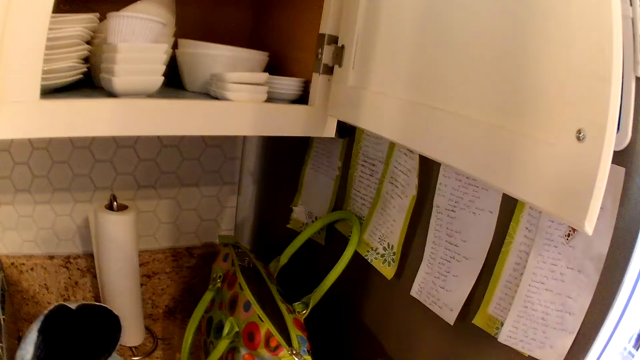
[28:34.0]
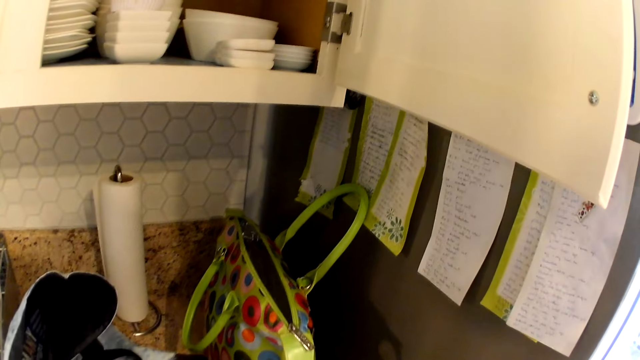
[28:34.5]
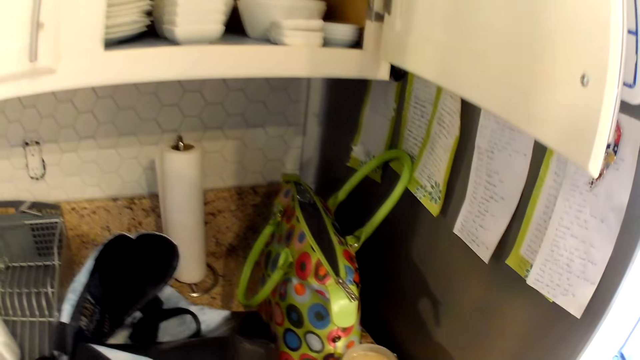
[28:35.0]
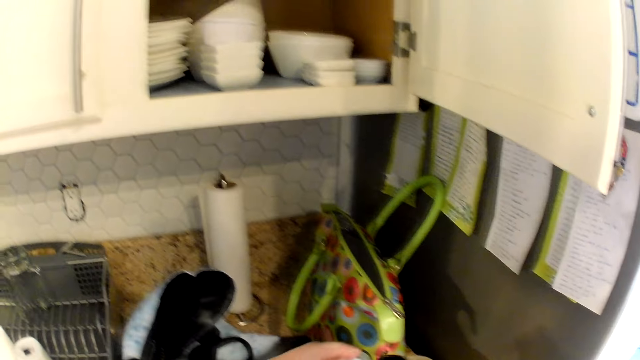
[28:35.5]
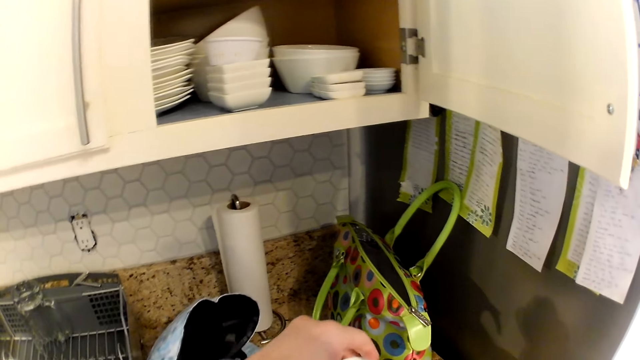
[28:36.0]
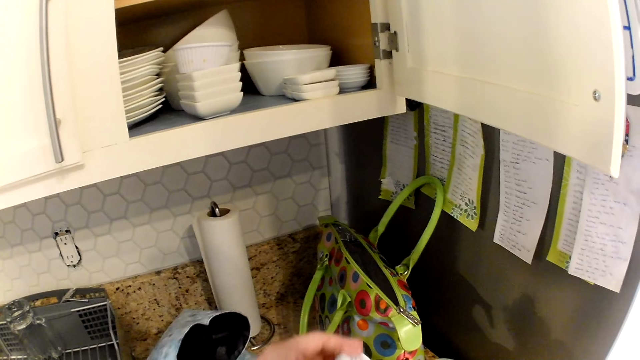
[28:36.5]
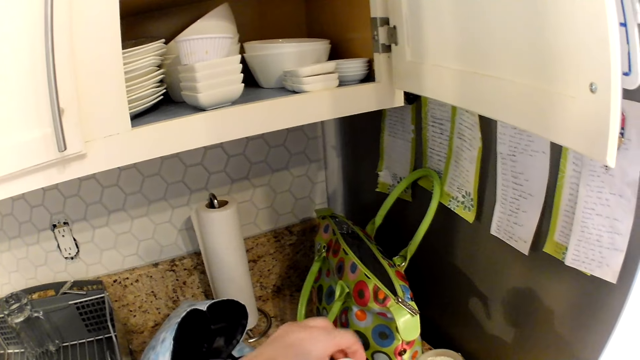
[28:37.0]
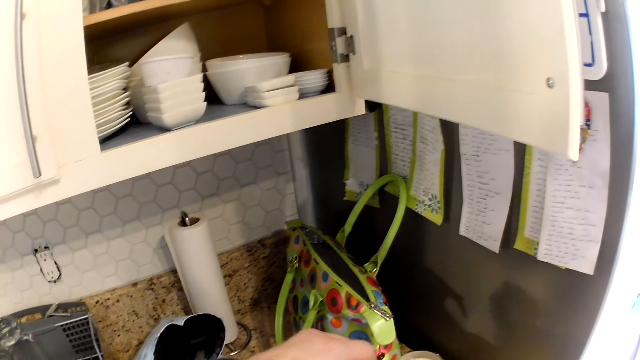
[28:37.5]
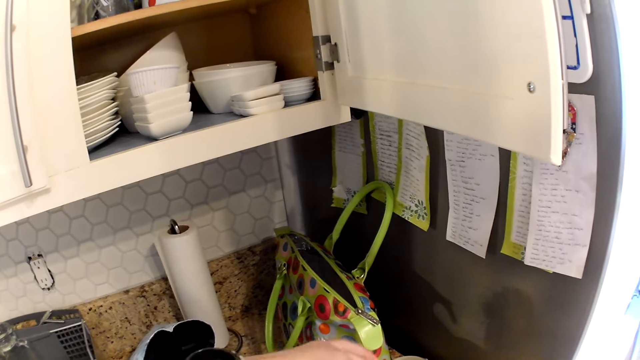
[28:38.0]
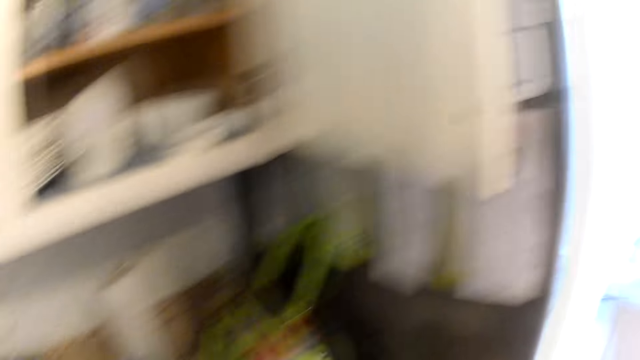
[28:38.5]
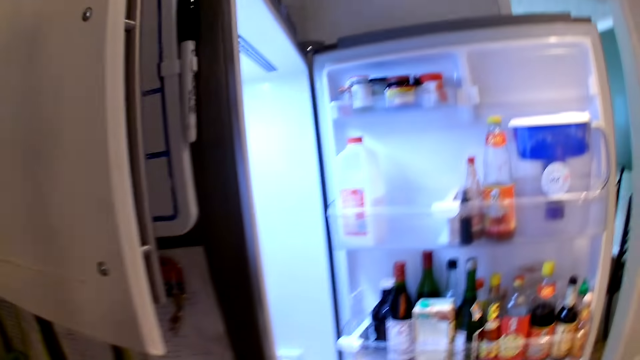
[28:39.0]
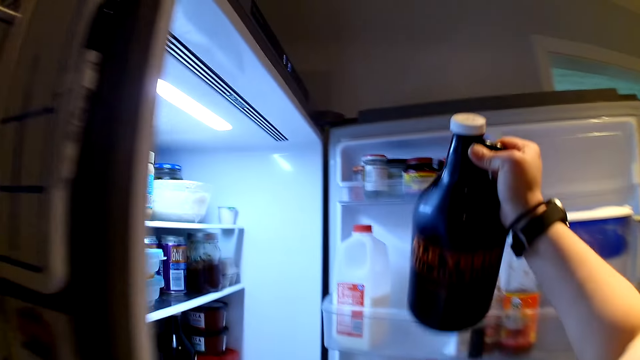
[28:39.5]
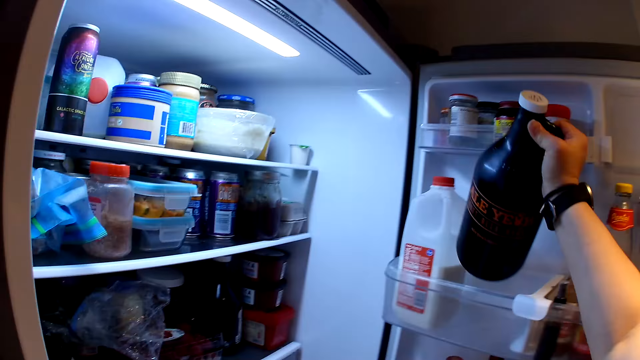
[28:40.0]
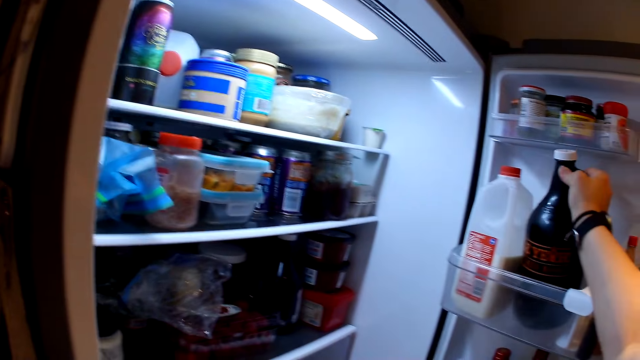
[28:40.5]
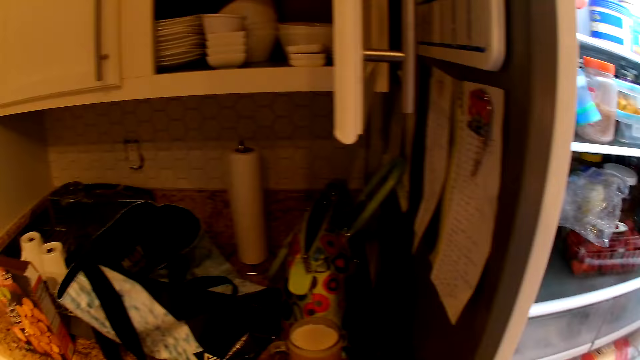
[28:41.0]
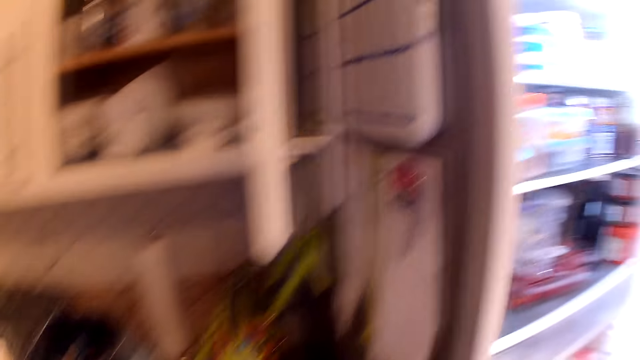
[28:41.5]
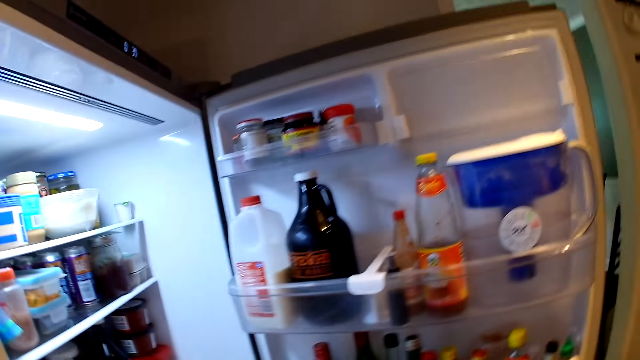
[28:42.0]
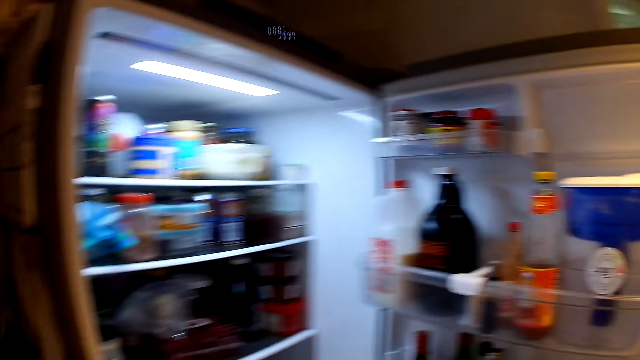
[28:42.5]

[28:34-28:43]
The camera wearer covers the bottle of beer with her left hand. She drops the bottle of beer inside the refrigerator with her right hand.

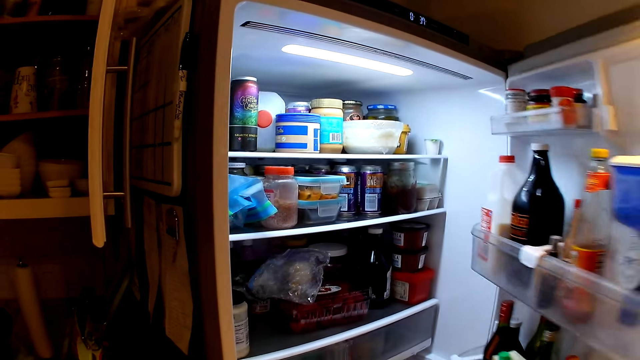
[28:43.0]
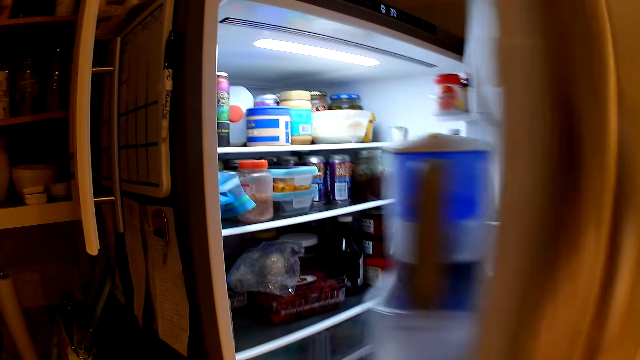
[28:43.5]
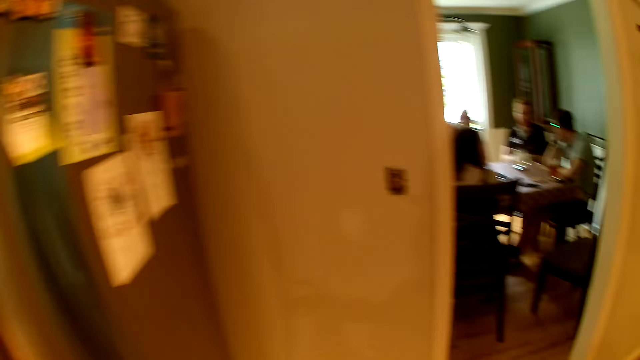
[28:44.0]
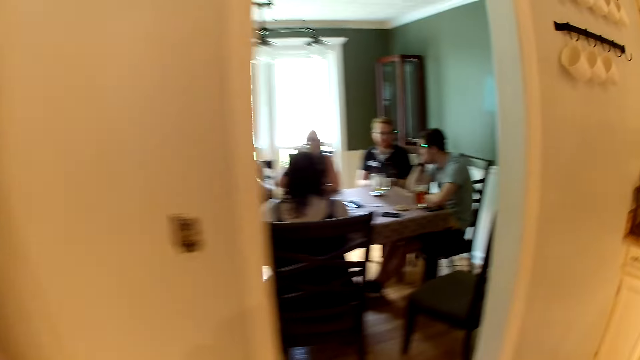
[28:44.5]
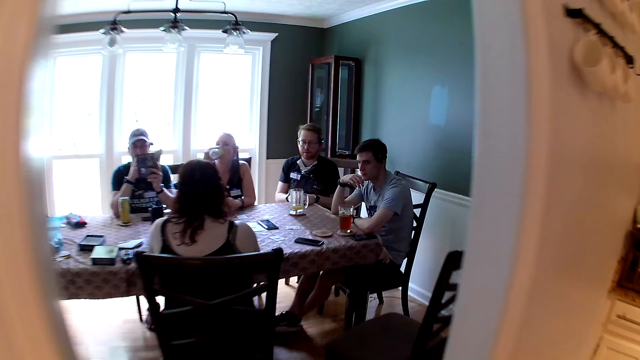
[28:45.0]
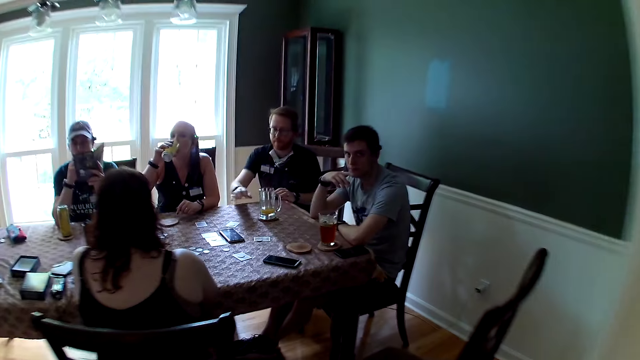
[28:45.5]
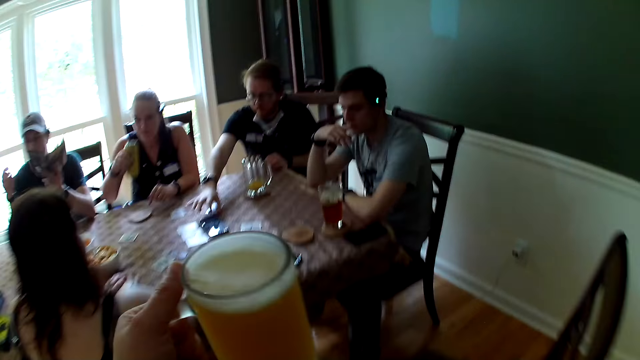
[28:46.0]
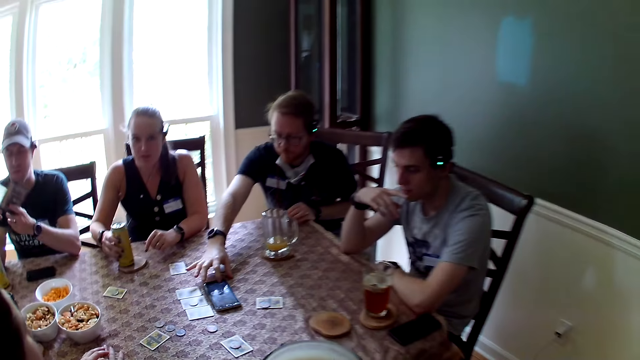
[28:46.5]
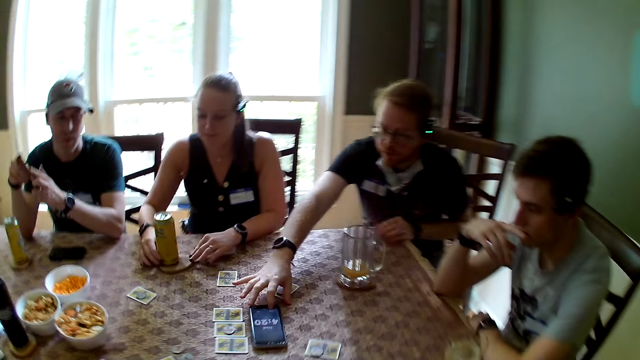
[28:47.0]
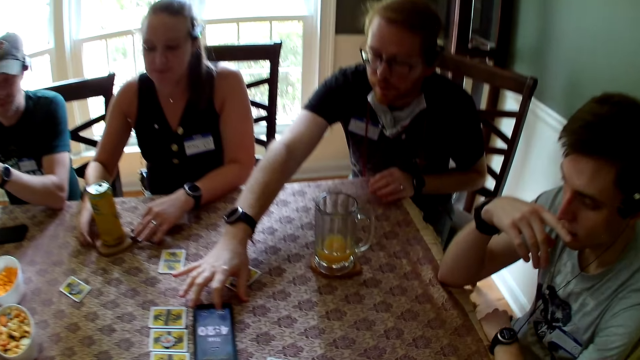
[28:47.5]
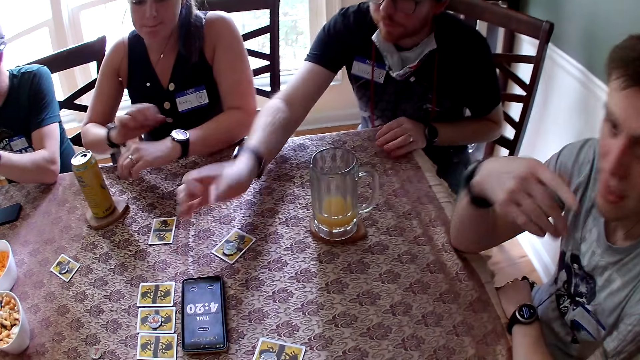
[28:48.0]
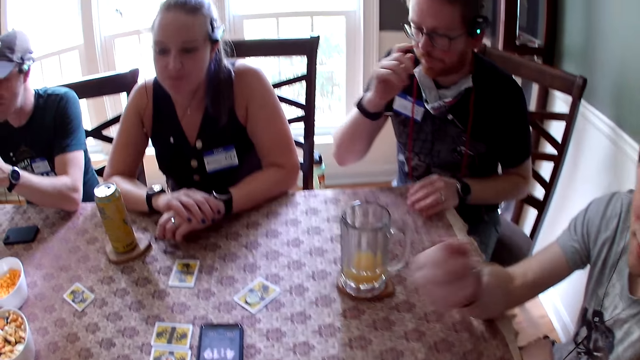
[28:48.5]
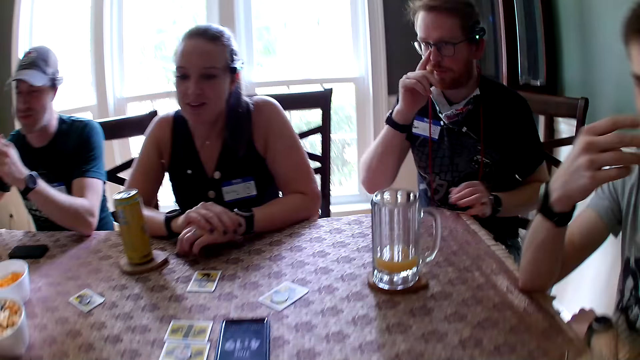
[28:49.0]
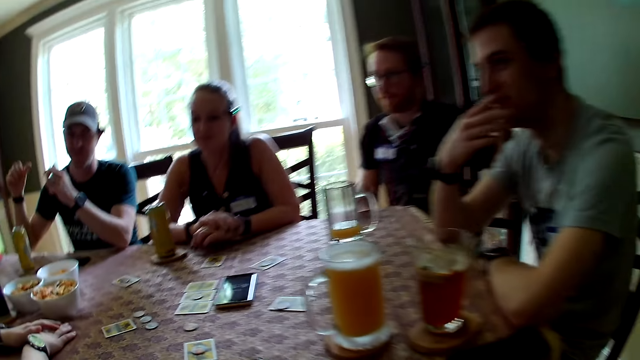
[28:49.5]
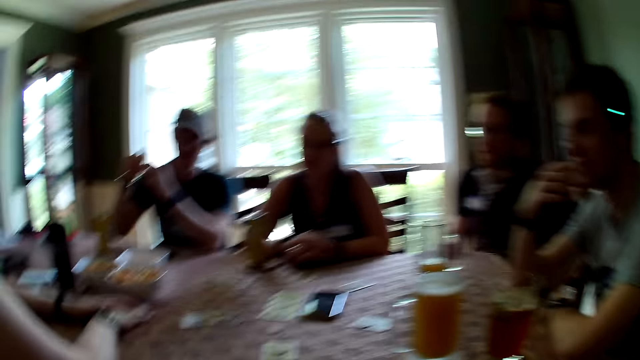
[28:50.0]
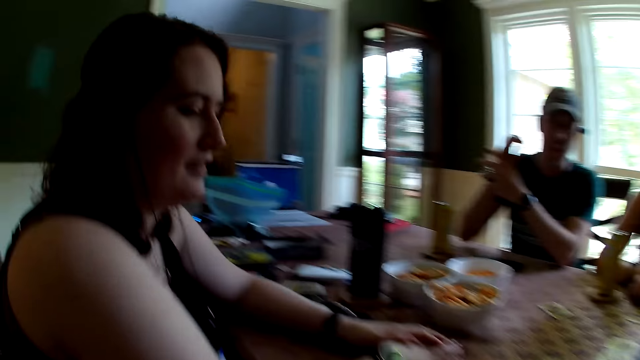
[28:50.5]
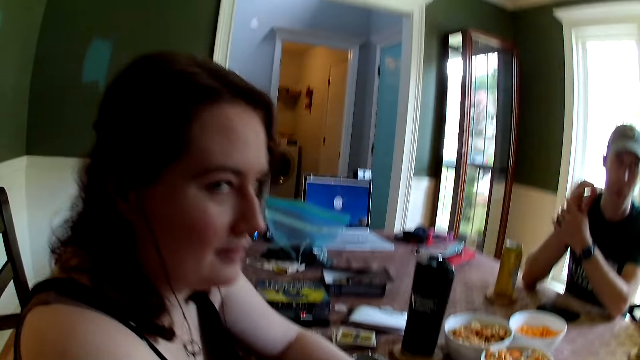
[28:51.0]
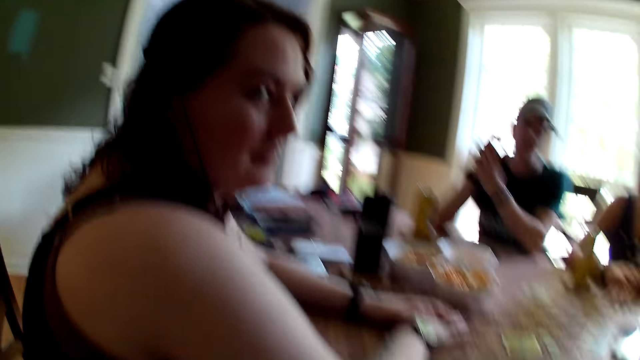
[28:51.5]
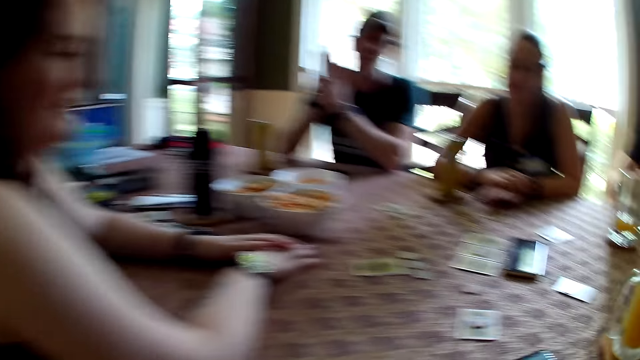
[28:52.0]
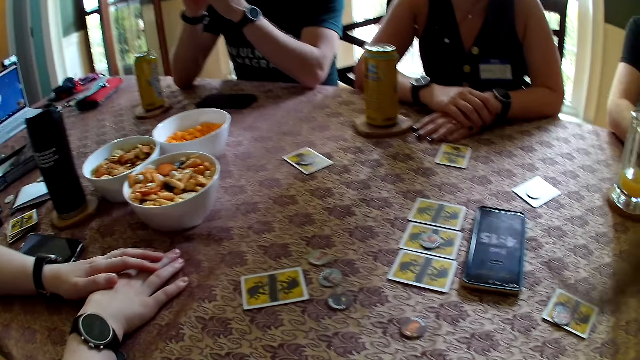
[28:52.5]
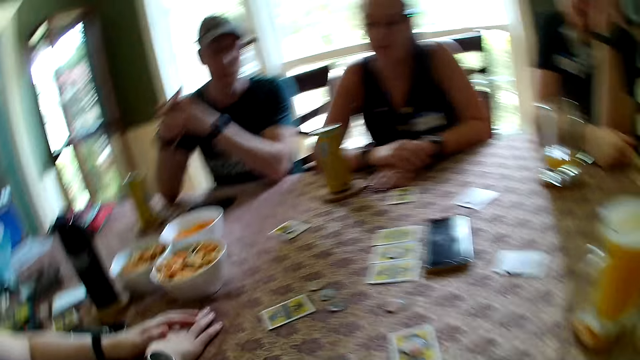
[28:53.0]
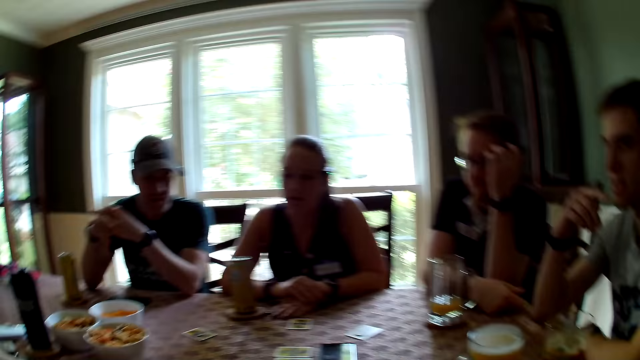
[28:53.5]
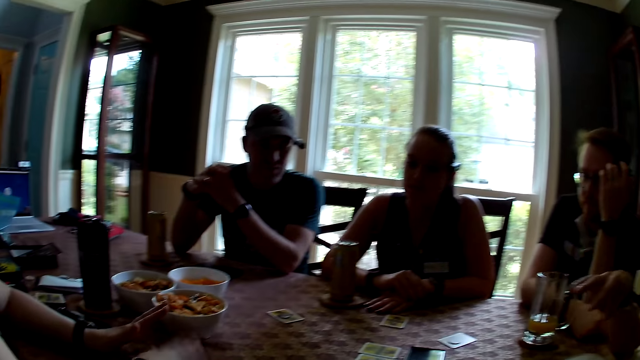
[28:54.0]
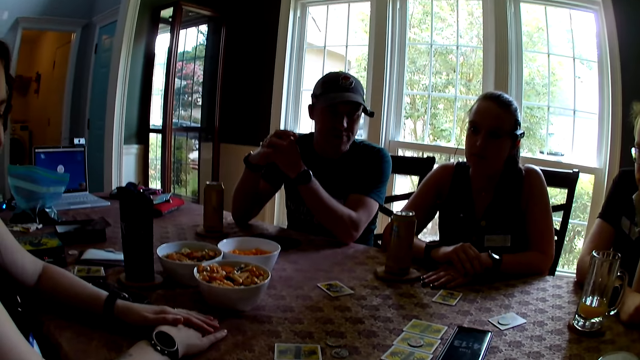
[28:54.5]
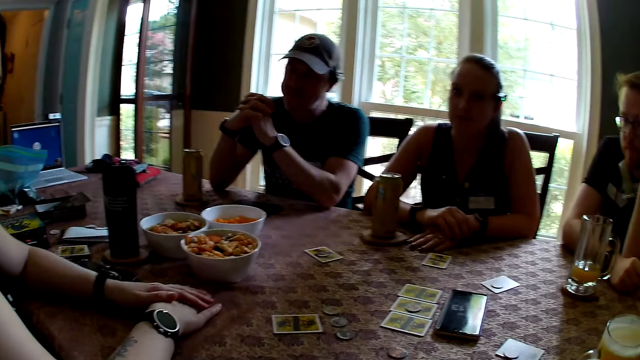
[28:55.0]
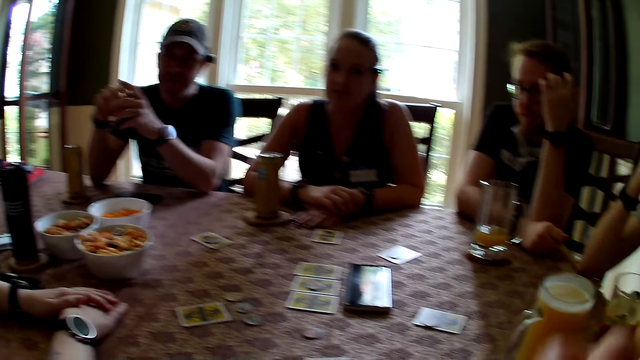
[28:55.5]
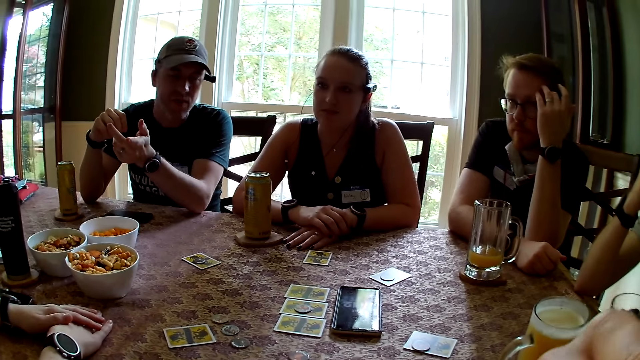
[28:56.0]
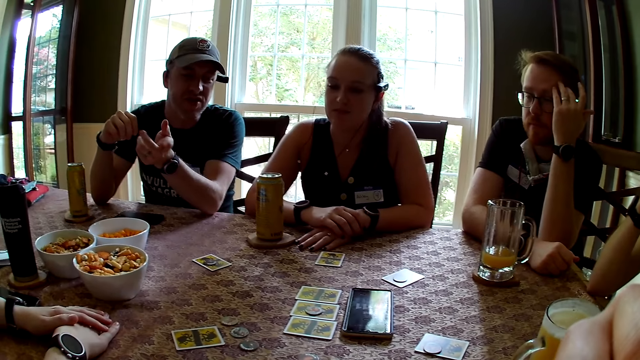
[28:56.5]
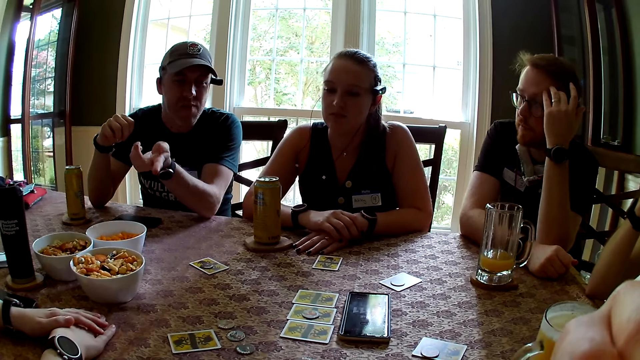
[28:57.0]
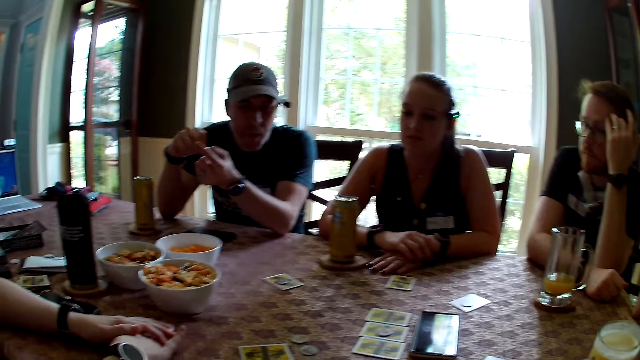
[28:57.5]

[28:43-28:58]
The camera wearer closes the refrigerator with her right hand. She walks to the dining room from the kitchen. A woman drops a canned beer on the table with her right hand. The camera wearer places the glass of juice on the table. A man interacts with the camera wearer. The camera wearer looks around.
